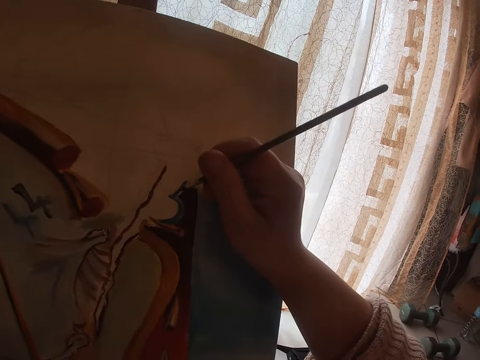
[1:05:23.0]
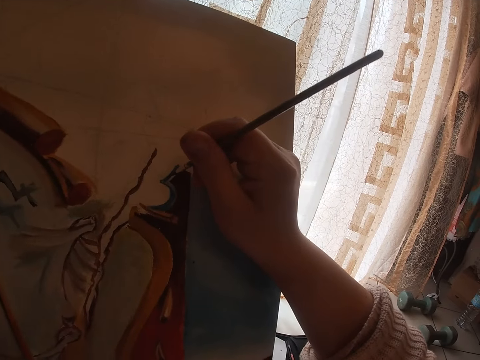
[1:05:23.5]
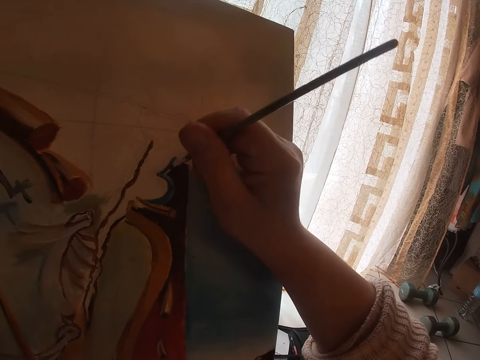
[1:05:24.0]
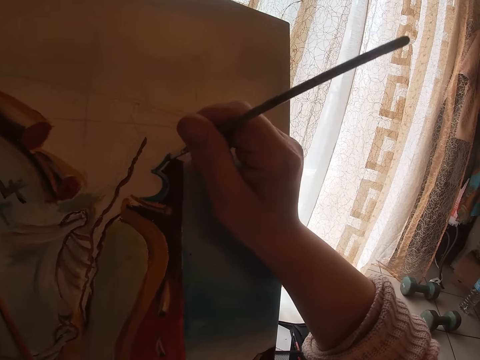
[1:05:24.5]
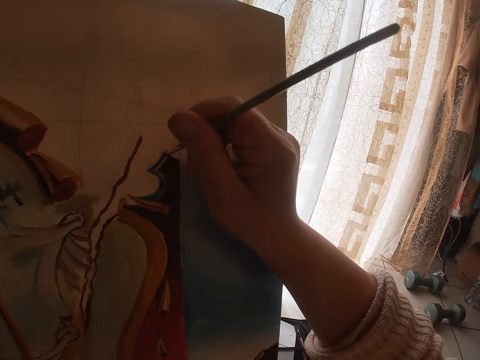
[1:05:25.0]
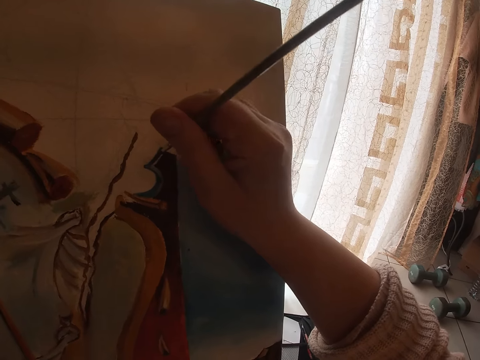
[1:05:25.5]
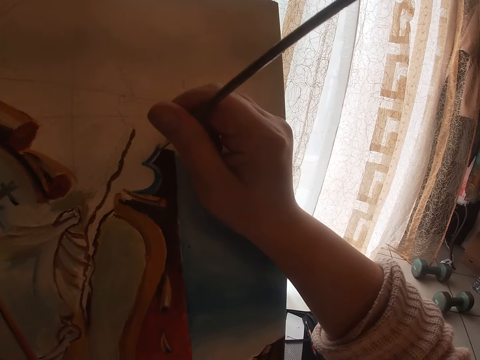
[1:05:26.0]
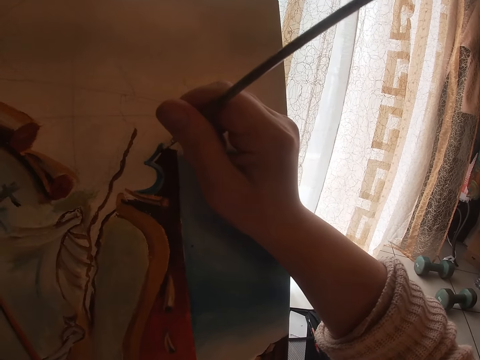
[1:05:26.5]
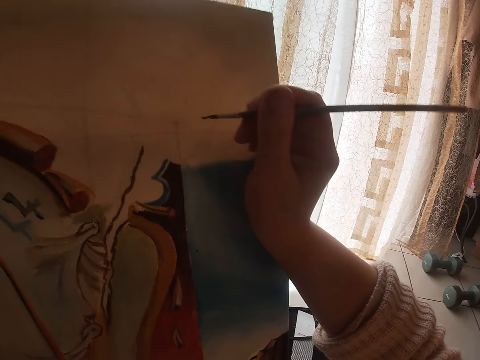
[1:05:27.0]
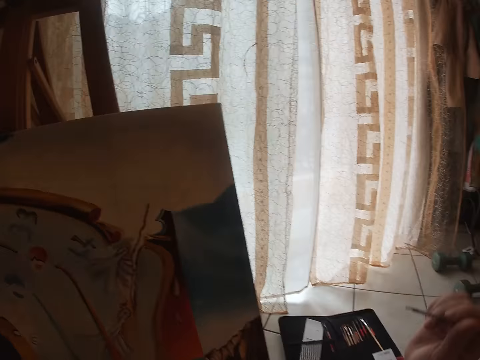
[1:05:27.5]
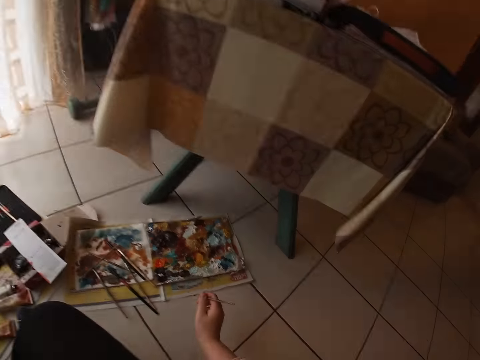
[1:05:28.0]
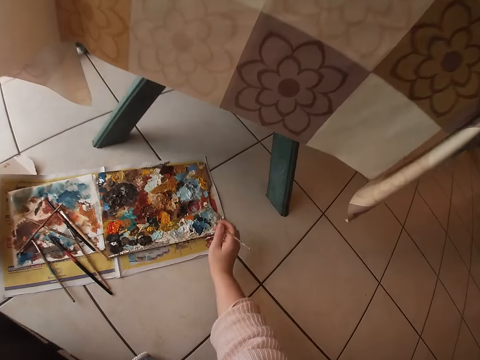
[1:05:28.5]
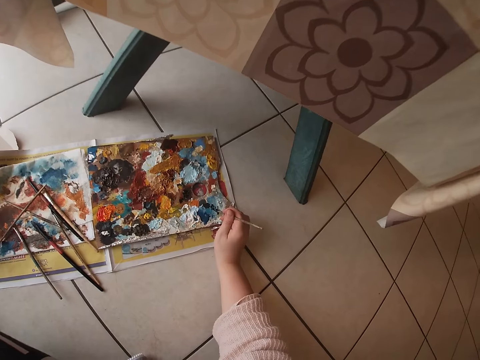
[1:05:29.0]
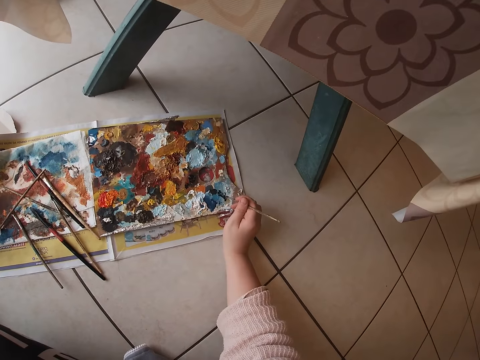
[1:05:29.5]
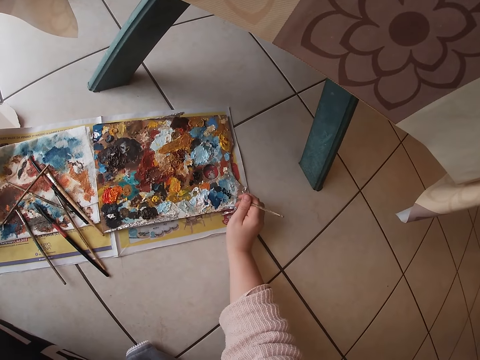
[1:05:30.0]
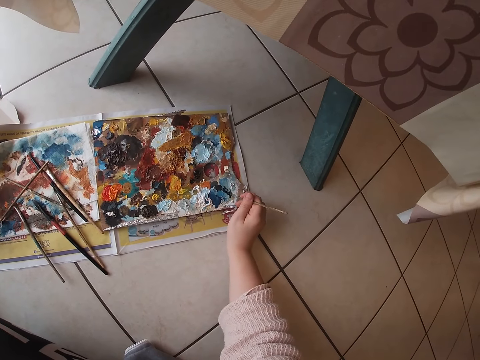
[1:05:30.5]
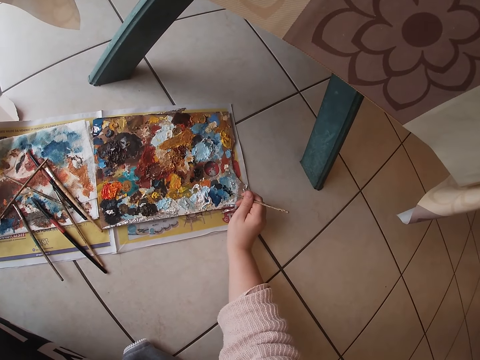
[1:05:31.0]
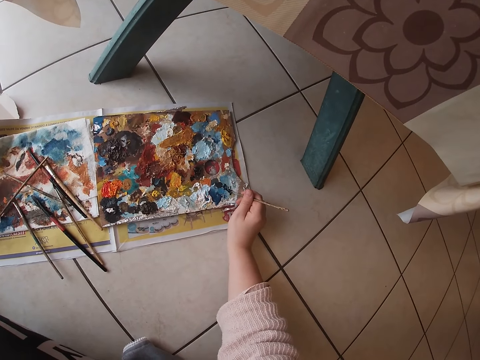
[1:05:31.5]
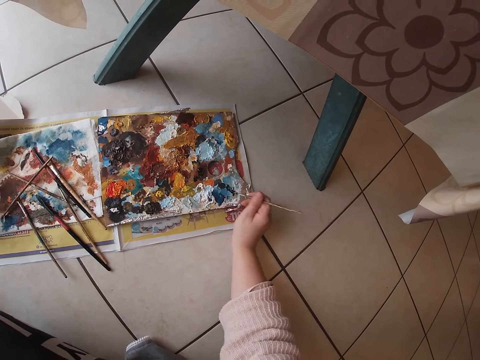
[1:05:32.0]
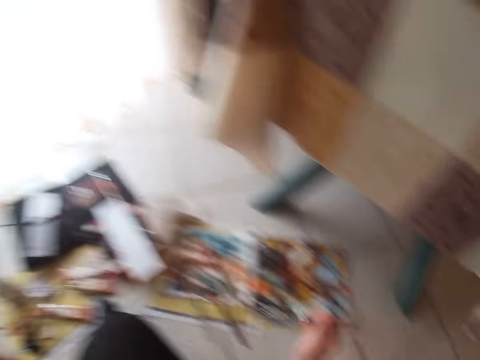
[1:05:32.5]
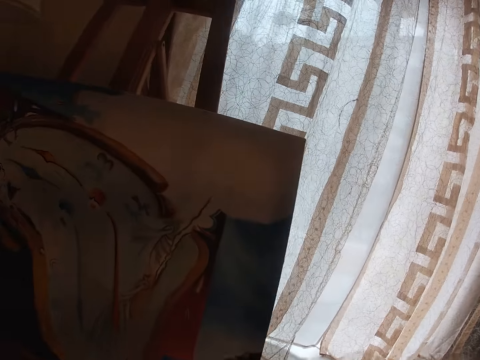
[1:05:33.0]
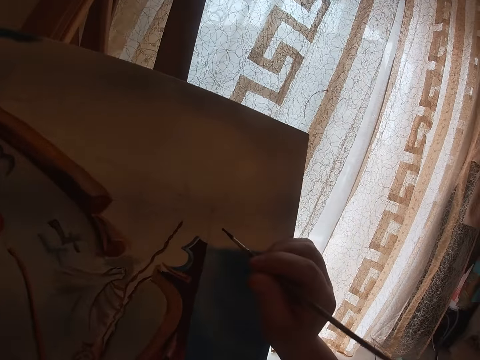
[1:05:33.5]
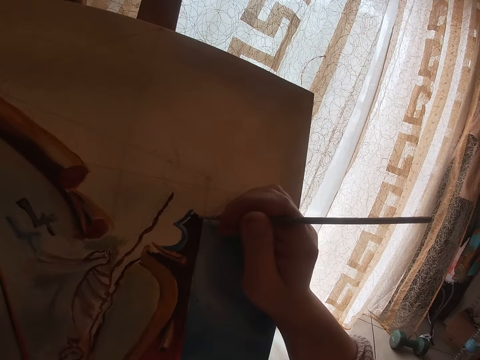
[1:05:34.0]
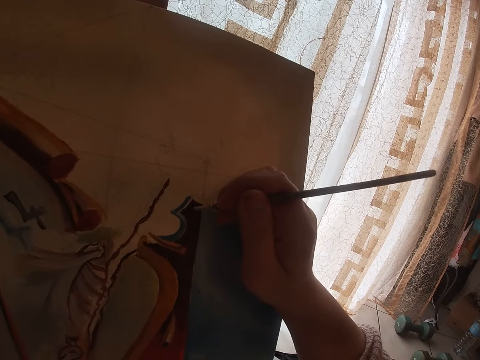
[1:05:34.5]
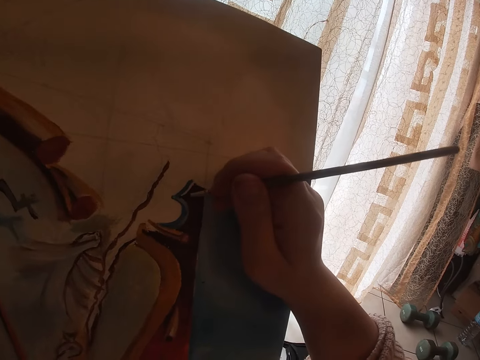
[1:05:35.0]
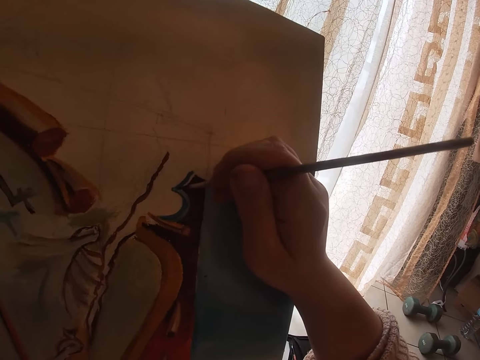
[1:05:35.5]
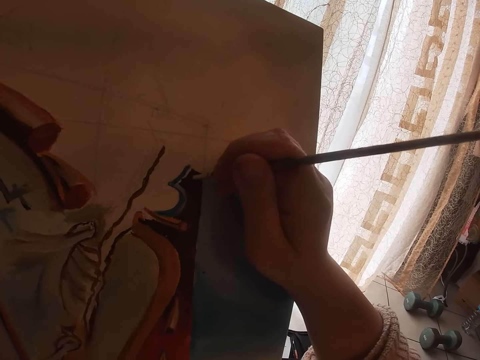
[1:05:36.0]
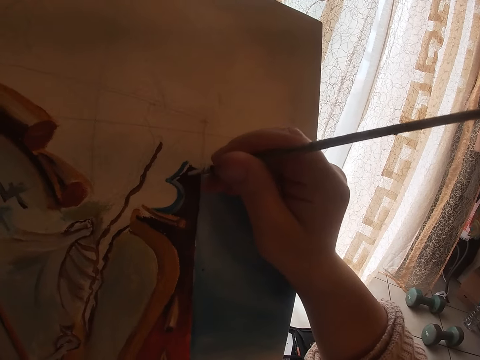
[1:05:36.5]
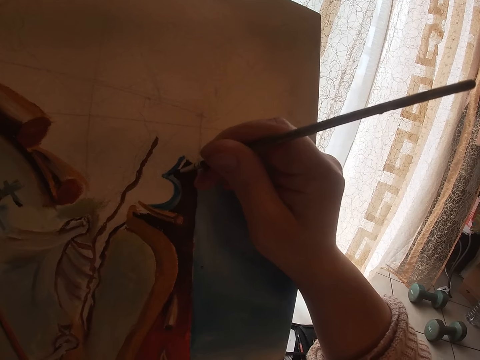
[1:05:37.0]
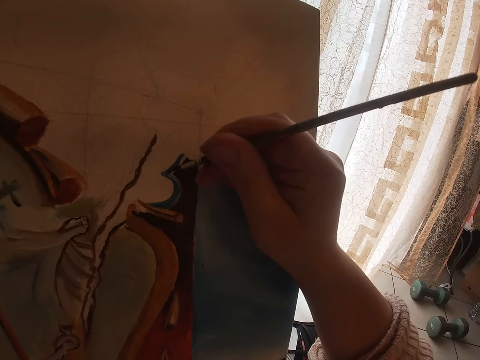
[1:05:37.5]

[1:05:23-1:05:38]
The camera wearer paints the painting on the canvas using the paintbrush in his right hand. He touches the paint on the palette with the brush. He scoops some paint from the paint palette. He paints the painting on the canvas using the paintbrush in his right hand.

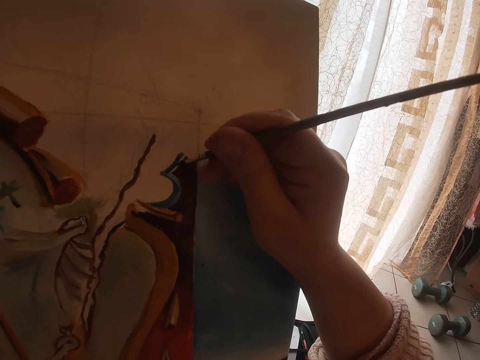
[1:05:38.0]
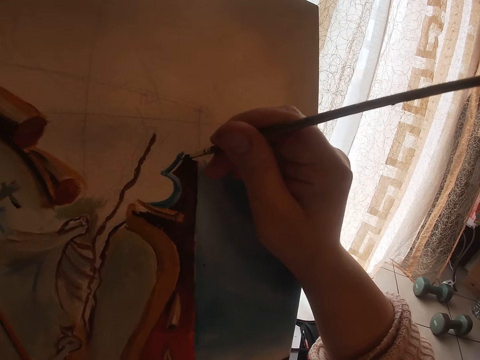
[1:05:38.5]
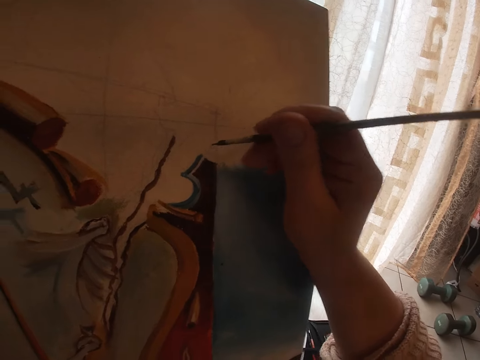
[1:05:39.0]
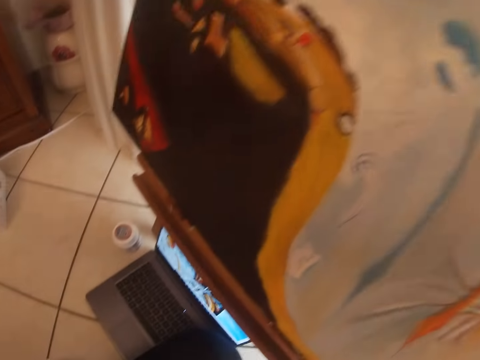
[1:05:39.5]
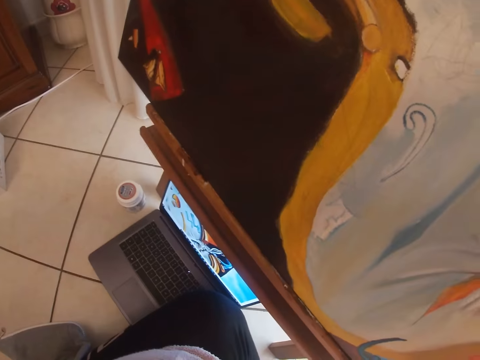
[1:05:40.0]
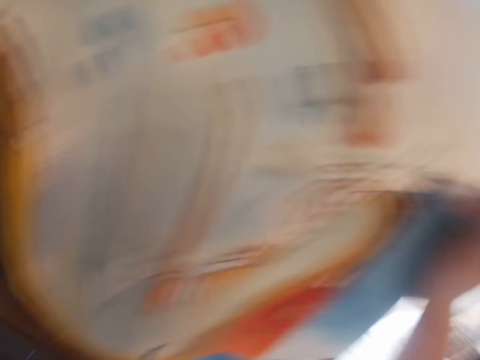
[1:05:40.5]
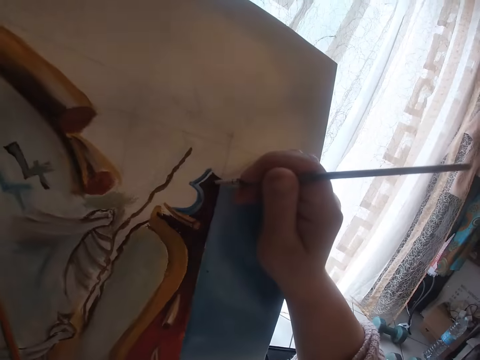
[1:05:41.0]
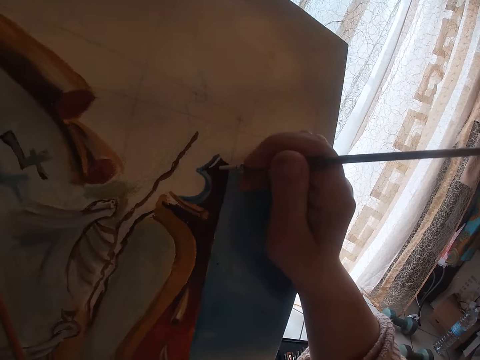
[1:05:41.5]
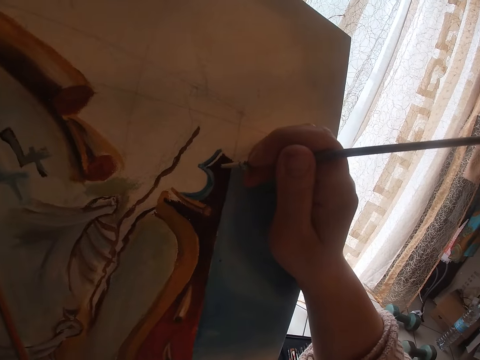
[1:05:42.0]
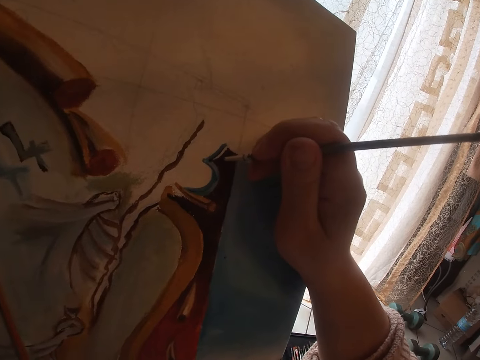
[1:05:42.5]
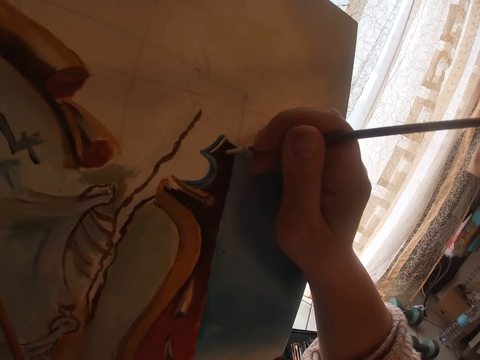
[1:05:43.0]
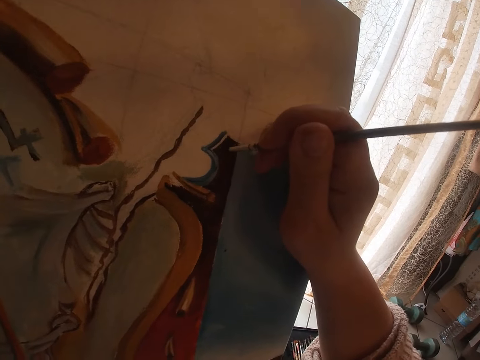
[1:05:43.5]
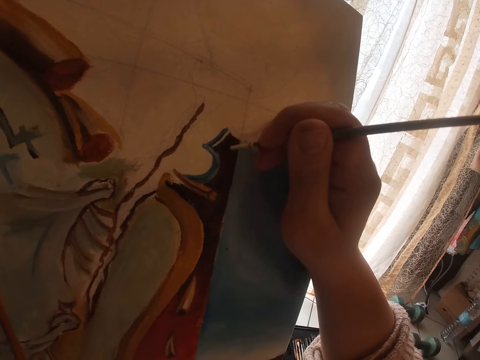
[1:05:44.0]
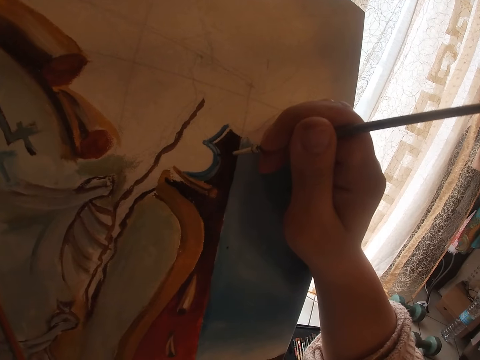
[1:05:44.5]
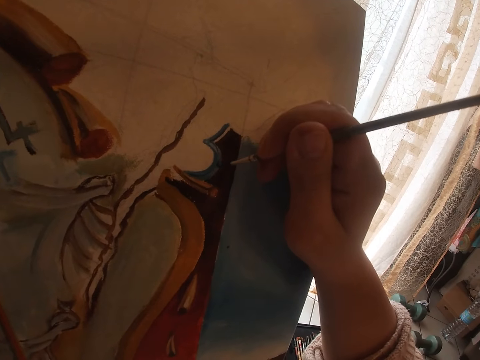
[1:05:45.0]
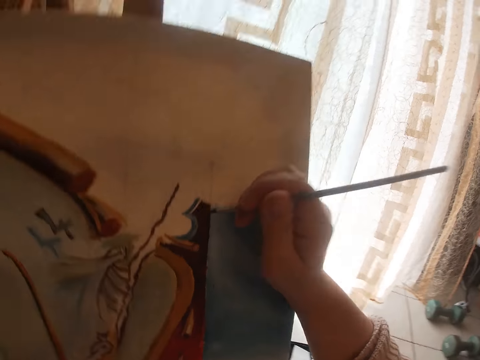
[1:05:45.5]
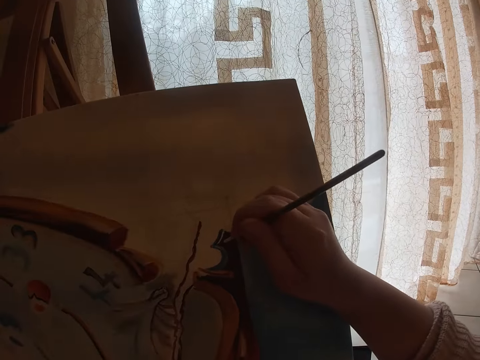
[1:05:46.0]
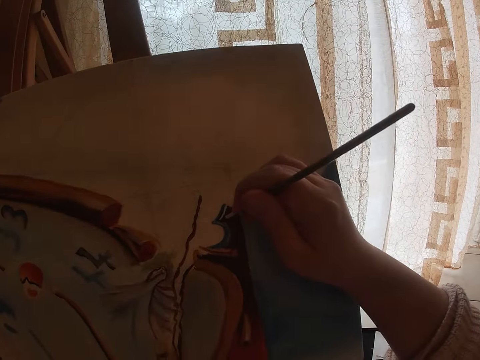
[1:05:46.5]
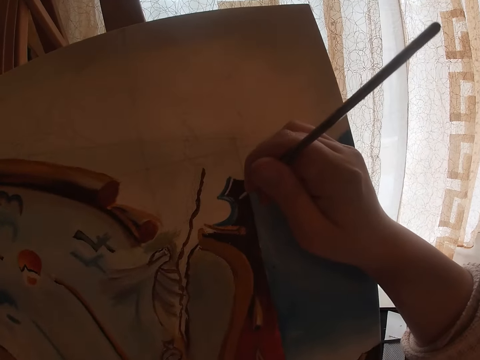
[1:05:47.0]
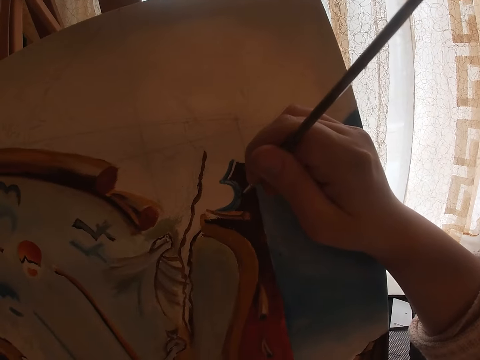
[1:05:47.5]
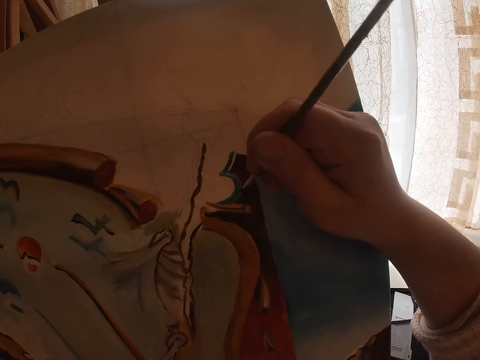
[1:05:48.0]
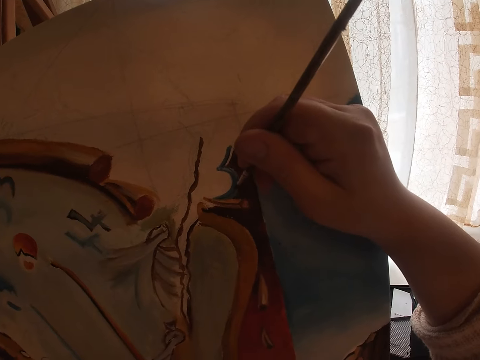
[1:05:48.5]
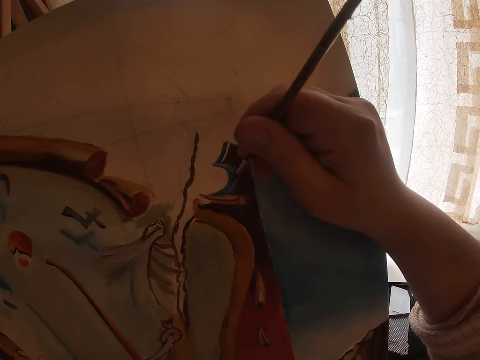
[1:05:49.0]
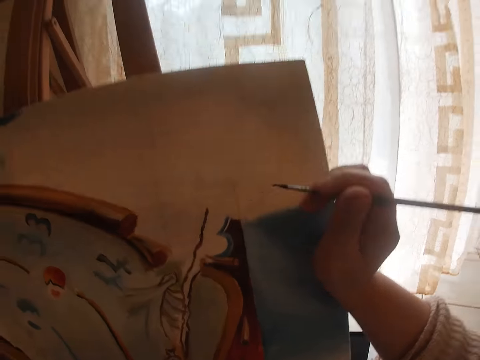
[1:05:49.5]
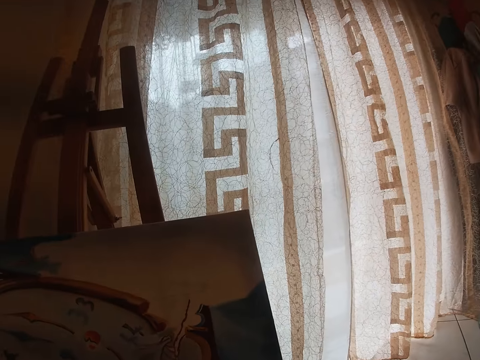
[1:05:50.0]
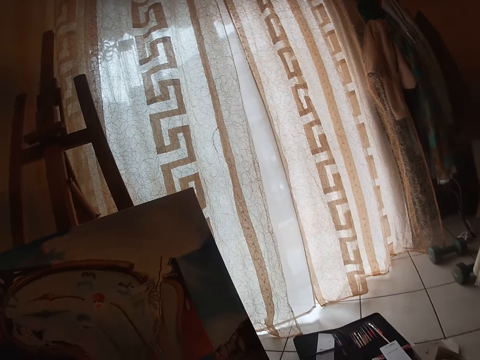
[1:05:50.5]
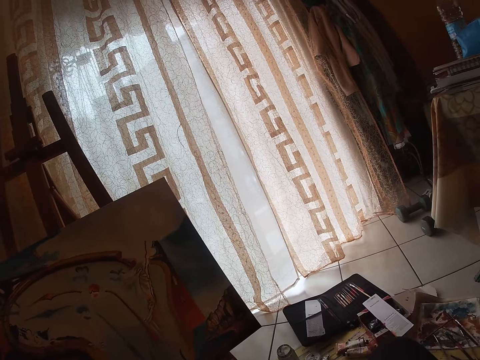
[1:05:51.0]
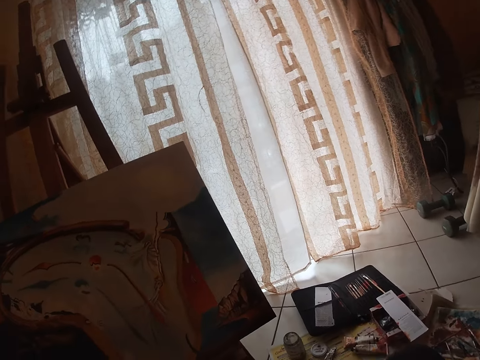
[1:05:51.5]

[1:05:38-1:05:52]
The camera wearer looks at the painting. He looks toward the computer on the floor. He paints the painting on the canvas using the paintbrush in his right hand. He removes his right hand from the painting. He looks at the painting.
